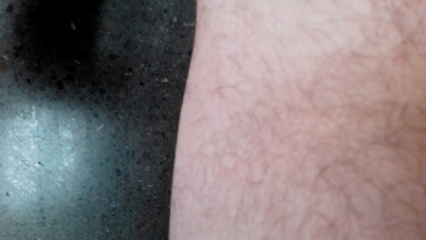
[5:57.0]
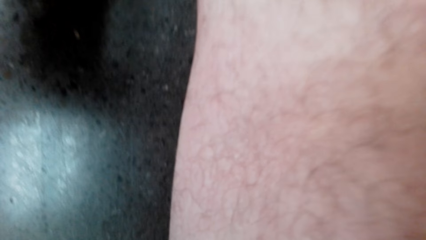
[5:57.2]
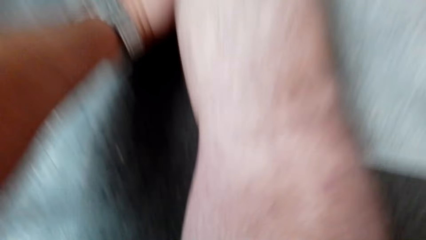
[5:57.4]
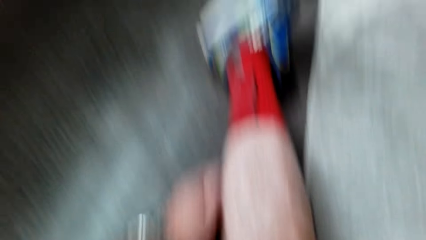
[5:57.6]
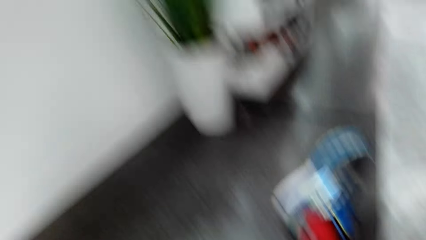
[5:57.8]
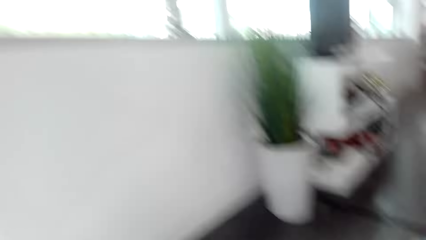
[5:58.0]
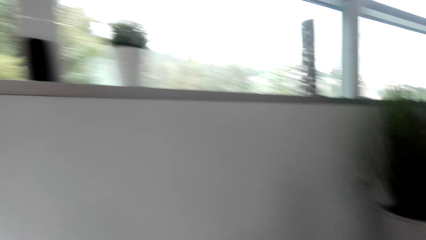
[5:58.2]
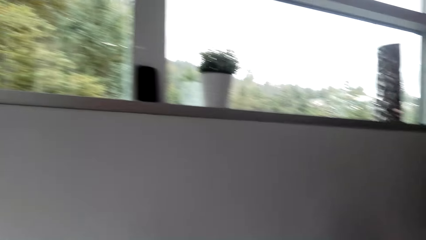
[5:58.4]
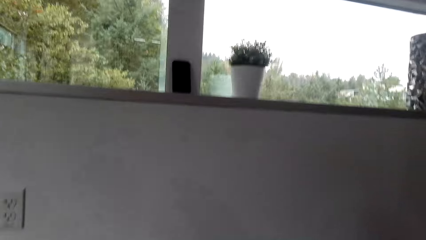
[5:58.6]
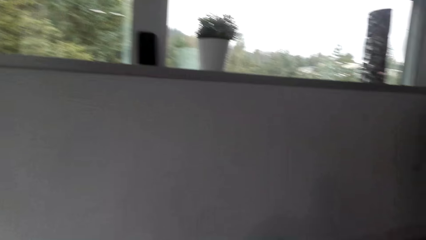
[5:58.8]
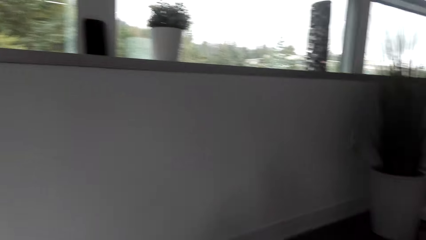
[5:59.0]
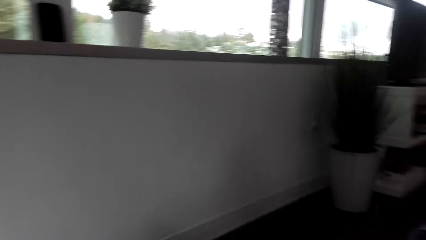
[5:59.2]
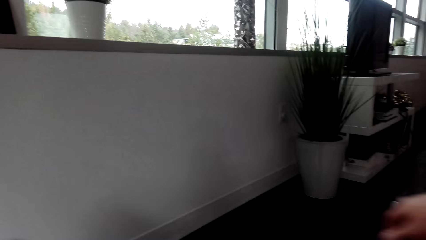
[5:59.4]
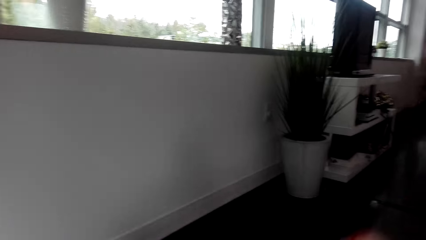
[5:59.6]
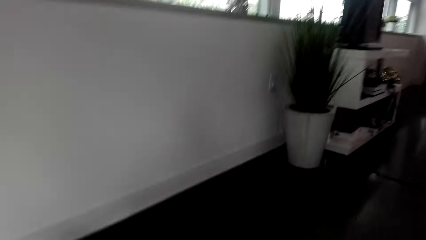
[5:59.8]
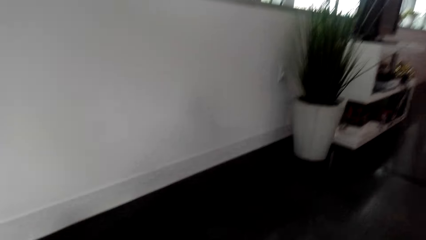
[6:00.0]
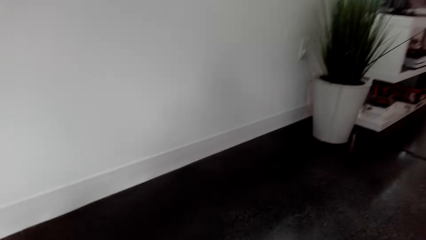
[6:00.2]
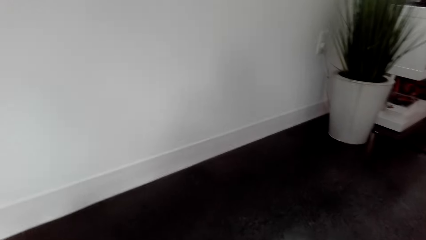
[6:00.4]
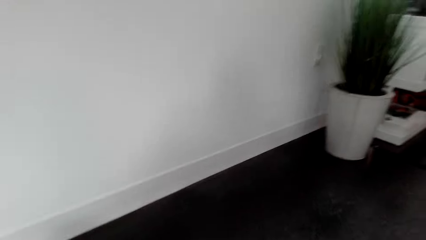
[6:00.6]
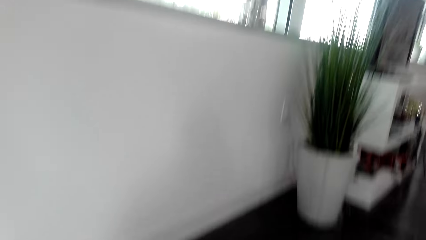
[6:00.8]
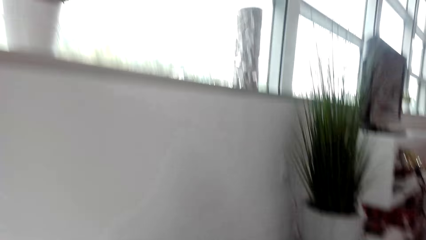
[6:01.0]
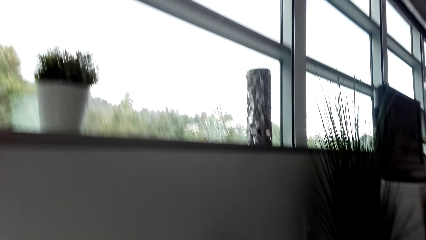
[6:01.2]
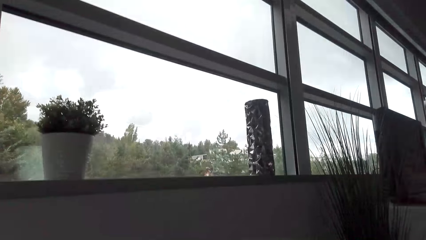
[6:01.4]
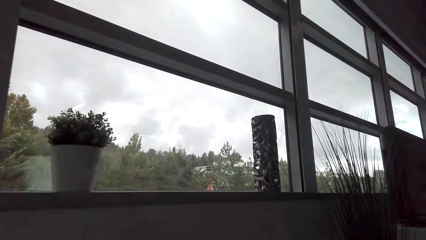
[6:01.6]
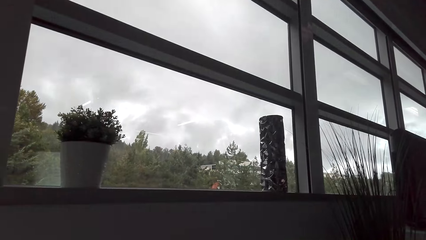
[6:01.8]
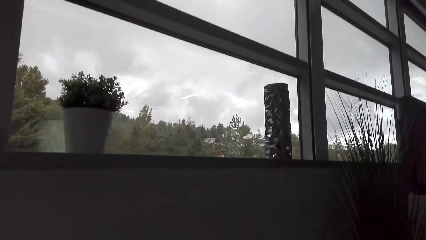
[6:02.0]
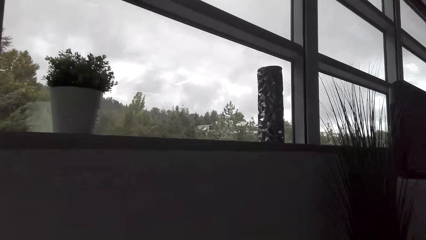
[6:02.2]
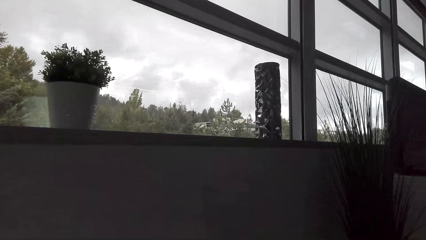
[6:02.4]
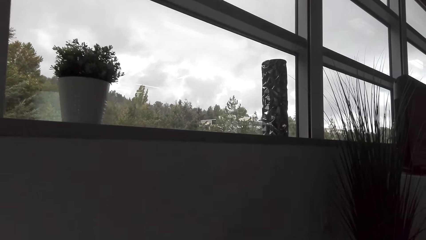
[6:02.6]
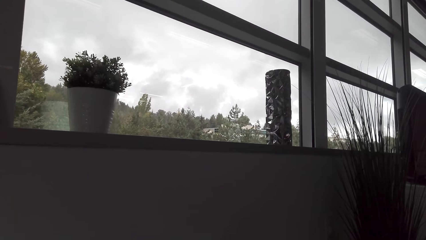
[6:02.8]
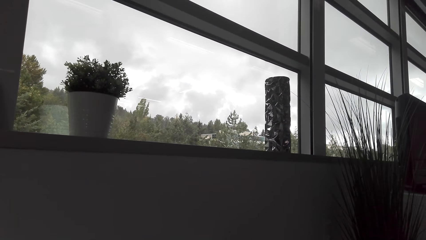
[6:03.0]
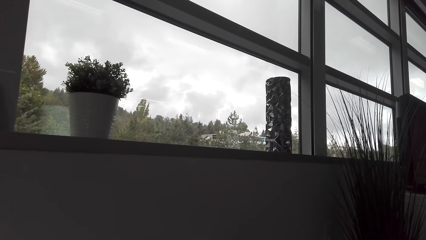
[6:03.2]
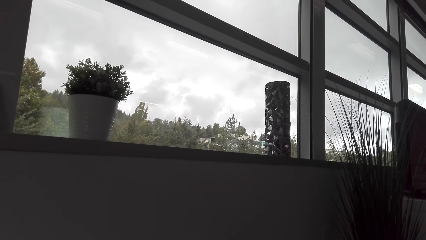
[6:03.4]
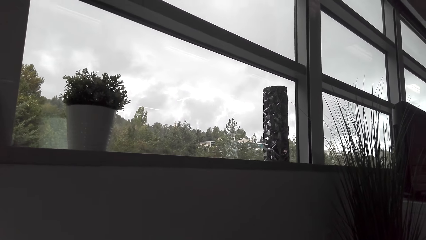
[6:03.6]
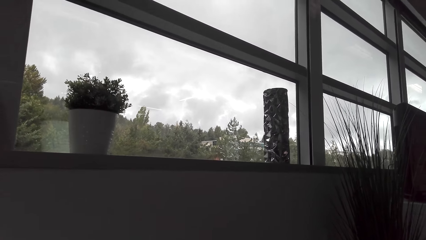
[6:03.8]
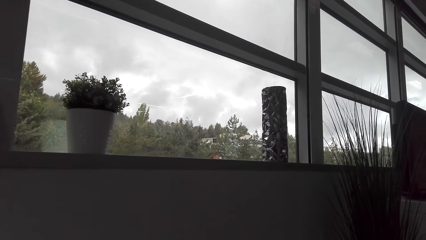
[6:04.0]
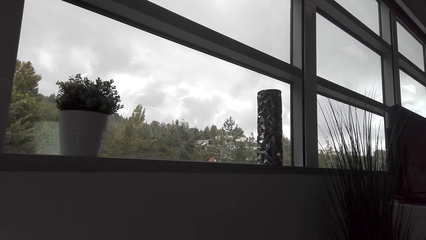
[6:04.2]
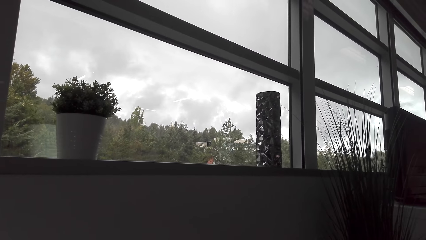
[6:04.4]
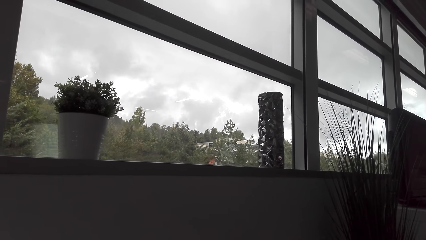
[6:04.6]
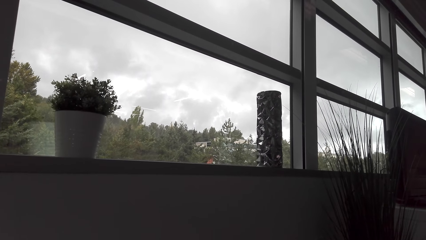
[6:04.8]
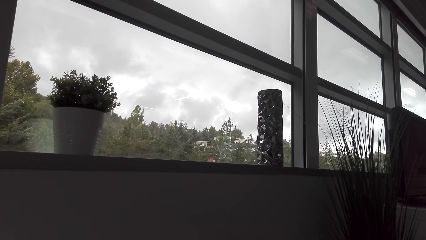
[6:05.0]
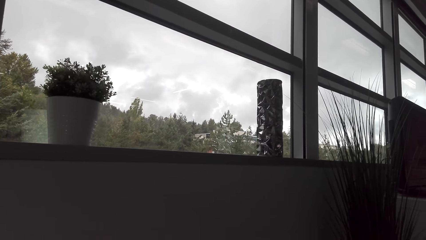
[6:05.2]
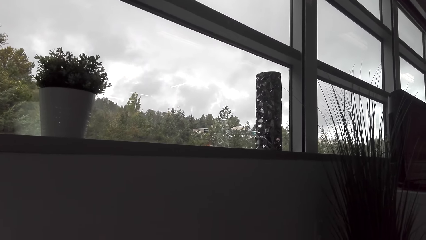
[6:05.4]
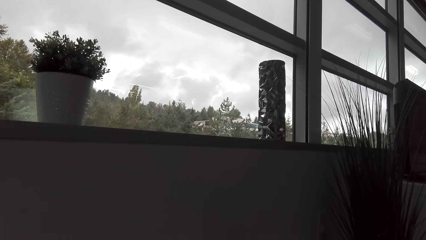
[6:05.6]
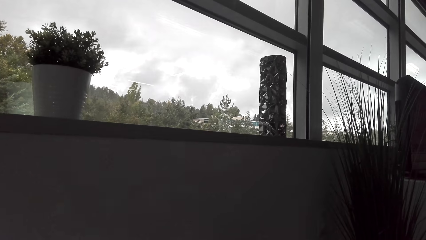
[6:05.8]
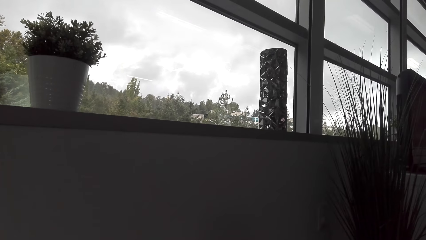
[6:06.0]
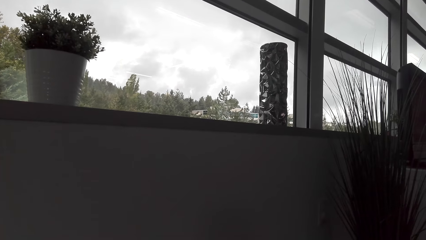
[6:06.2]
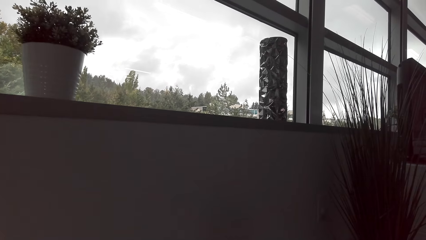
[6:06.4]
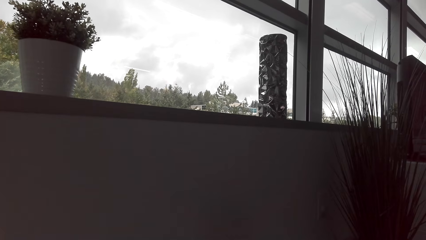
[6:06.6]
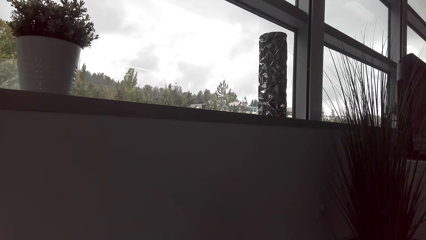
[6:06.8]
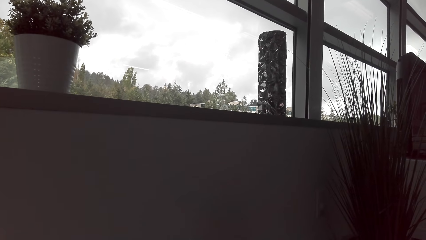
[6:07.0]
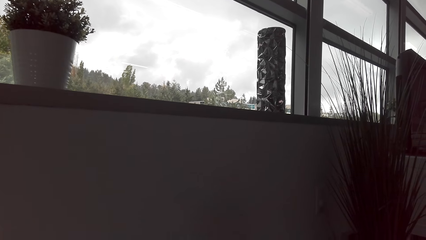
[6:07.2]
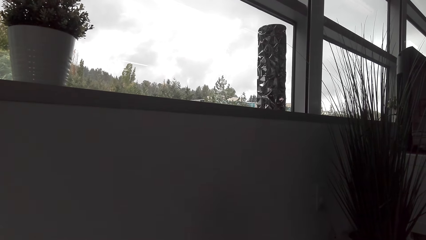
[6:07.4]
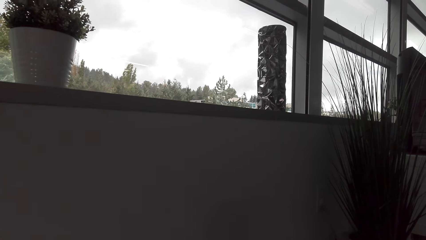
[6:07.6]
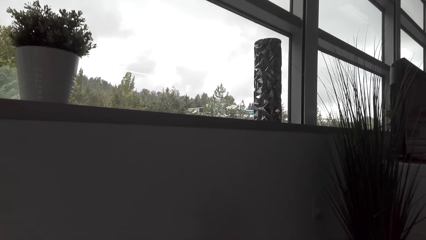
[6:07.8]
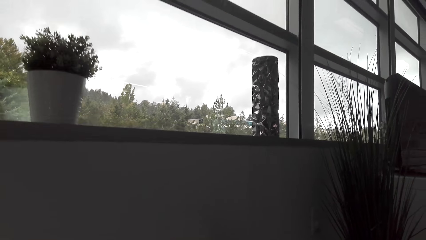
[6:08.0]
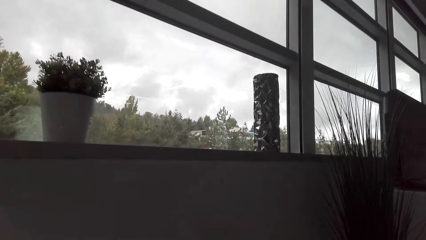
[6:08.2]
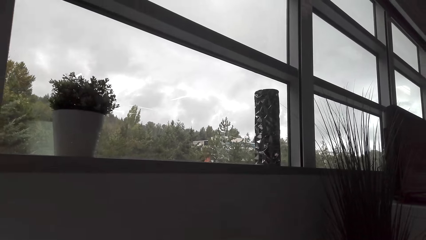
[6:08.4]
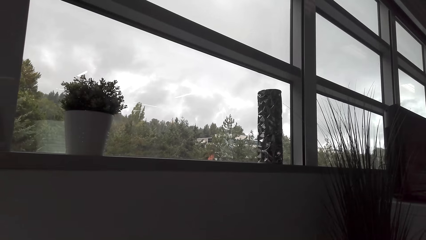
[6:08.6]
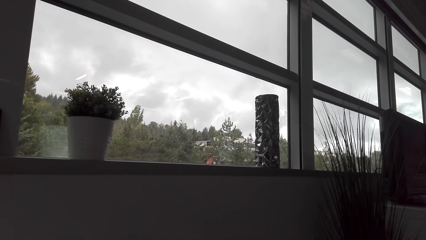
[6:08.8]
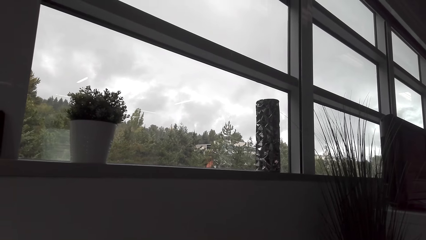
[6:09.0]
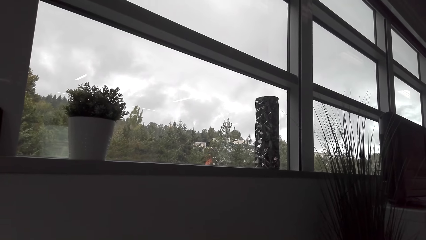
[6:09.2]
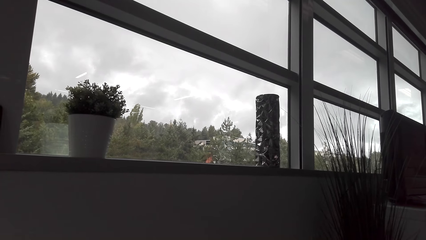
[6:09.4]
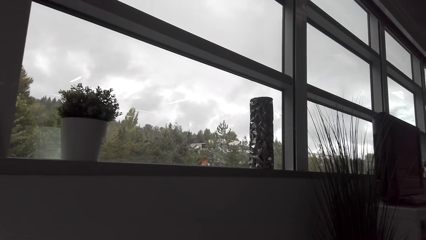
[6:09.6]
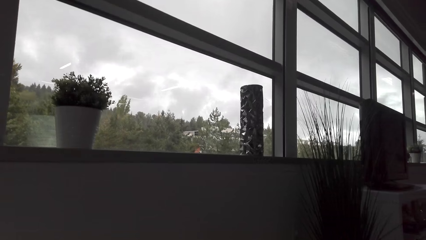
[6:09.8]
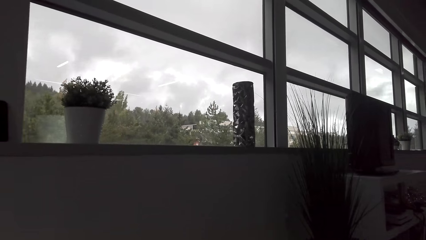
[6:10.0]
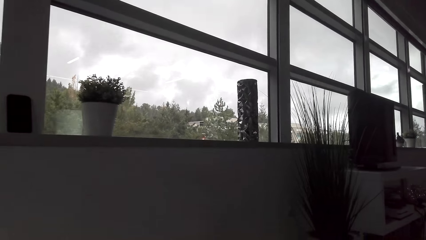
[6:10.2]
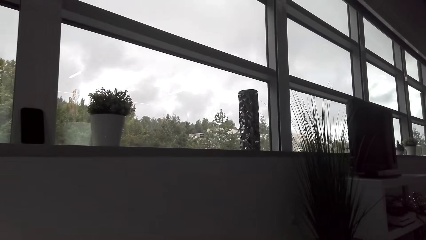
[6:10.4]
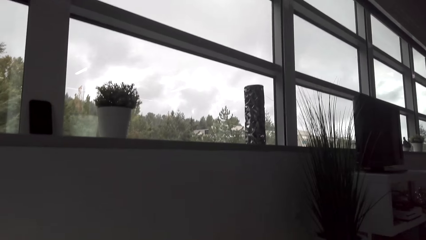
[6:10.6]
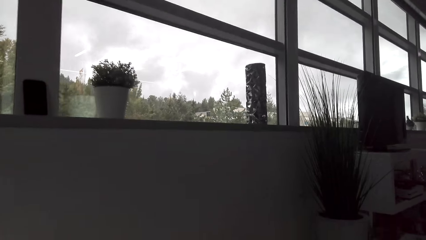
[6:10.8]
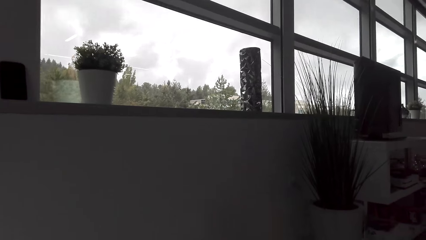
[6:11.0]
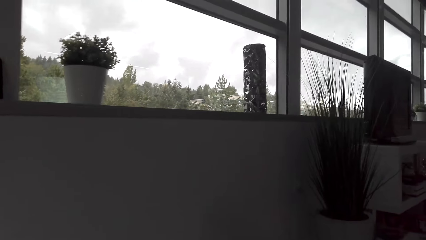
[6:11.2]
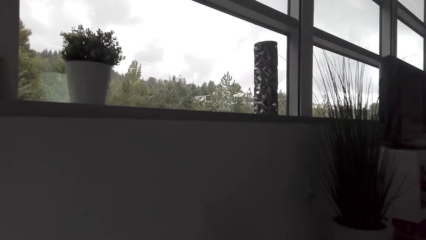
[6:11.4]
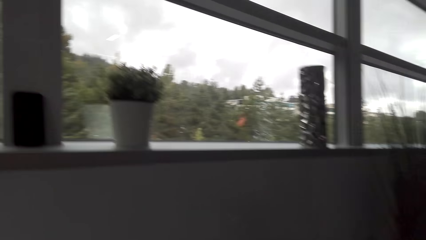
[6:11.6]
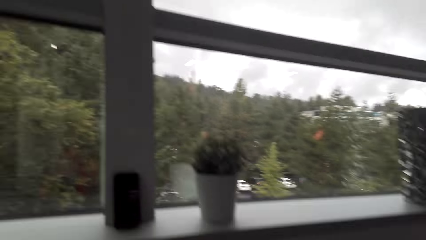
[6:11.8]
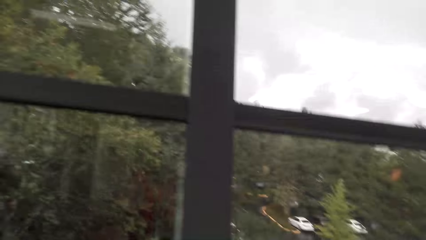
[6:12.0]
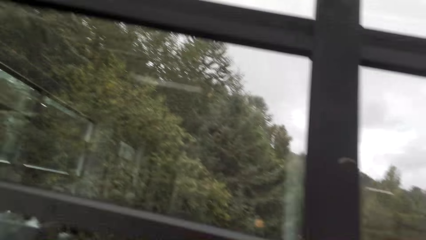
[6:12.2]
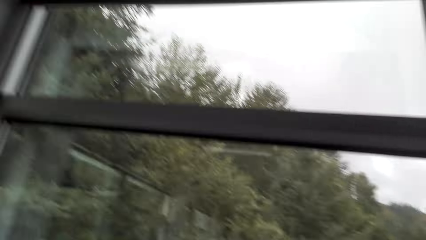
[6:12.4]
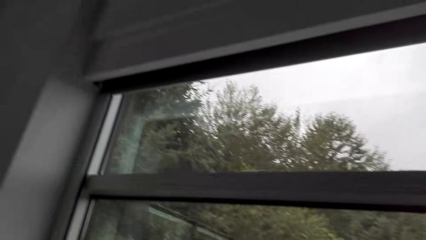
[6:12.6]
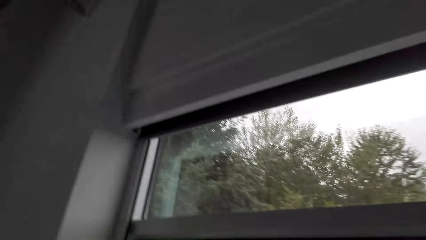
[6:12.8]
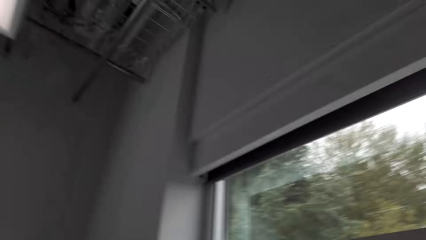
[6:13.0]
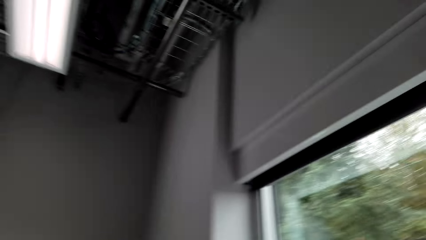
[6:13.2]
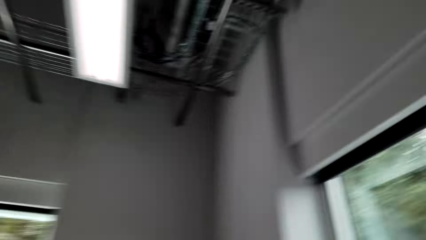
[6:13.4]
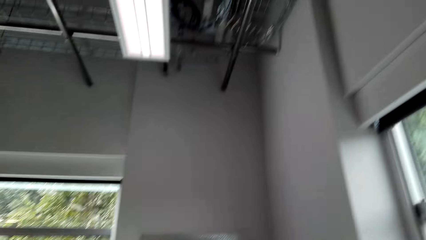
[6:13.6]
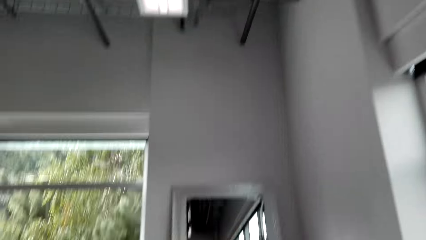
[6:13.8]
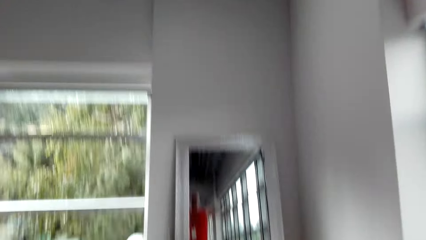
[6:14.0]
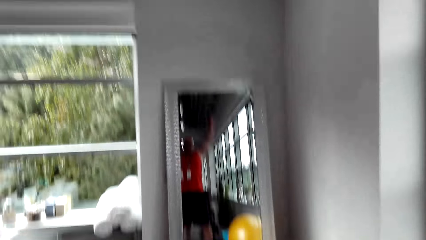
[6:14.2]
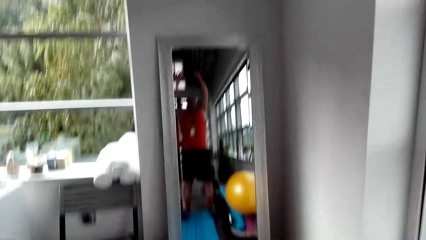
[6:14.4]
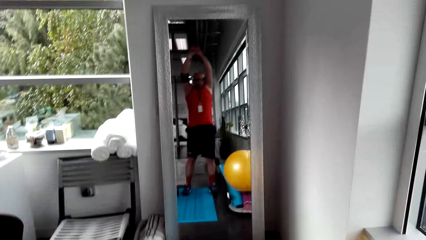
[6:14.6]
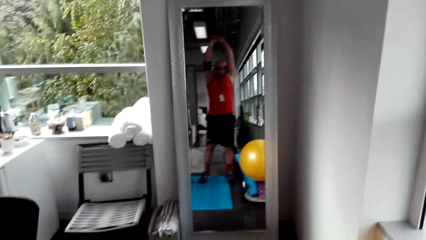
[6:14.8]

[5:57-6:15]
The camera wearer looks around. They look up.
